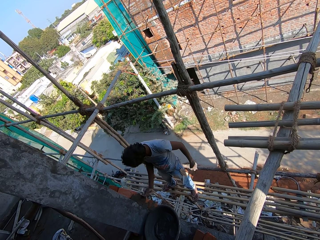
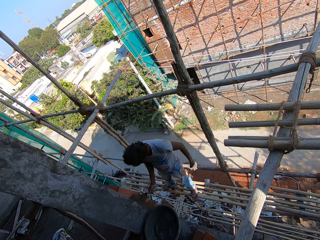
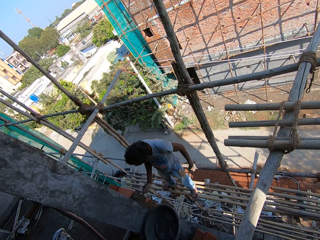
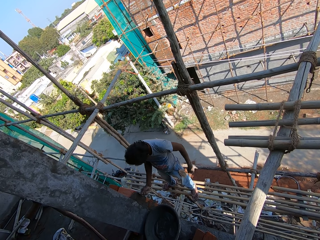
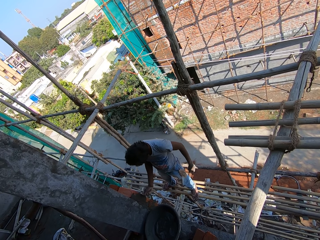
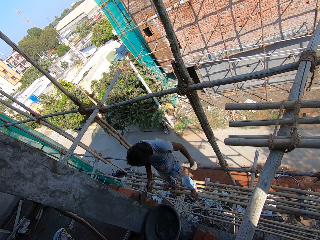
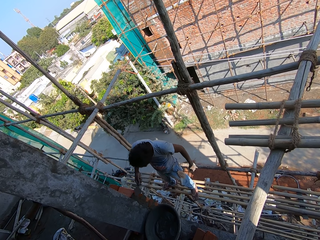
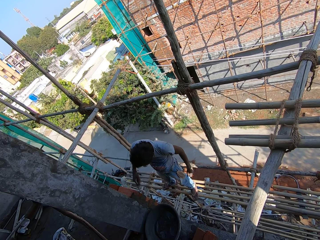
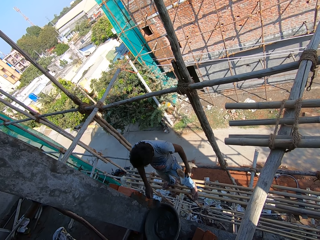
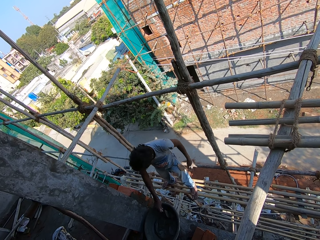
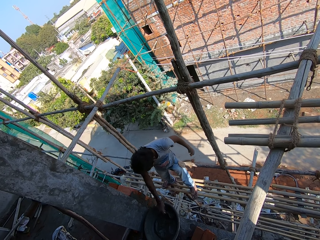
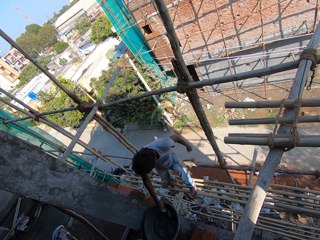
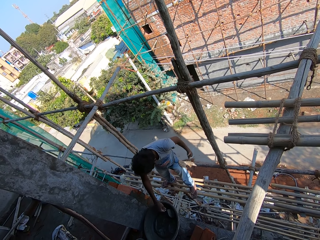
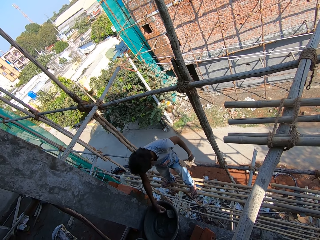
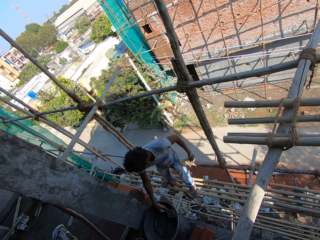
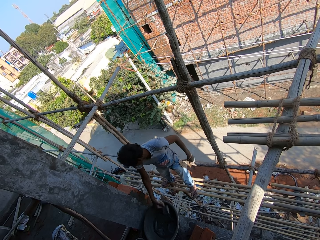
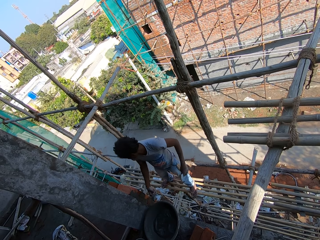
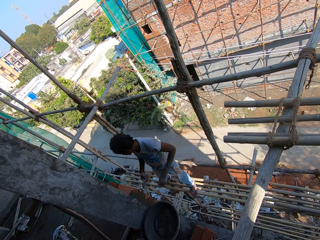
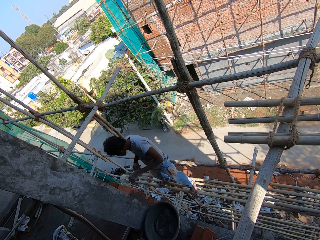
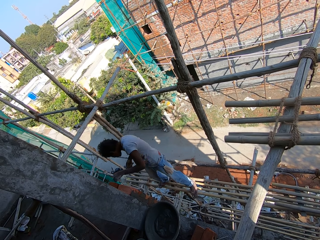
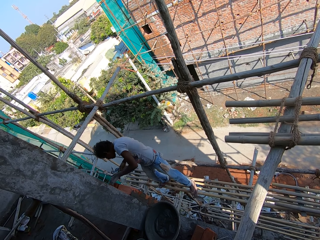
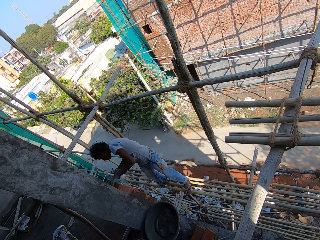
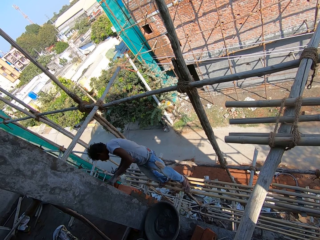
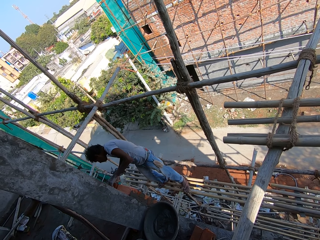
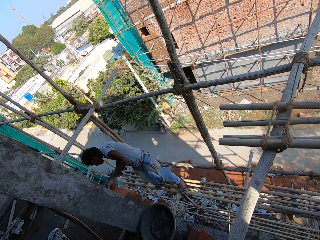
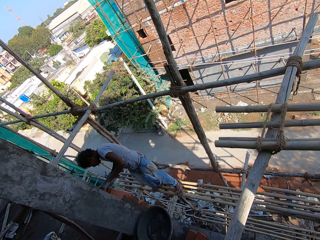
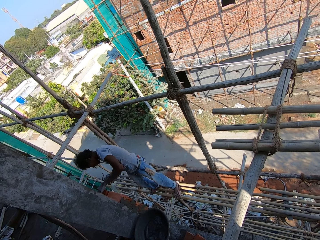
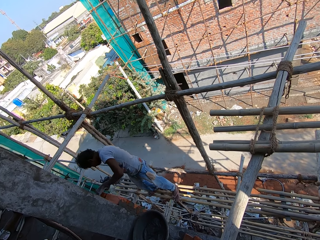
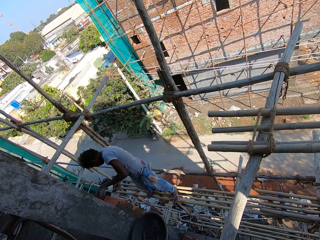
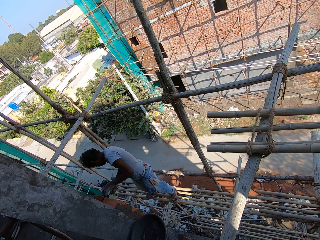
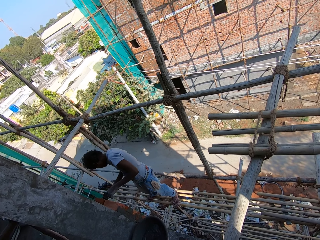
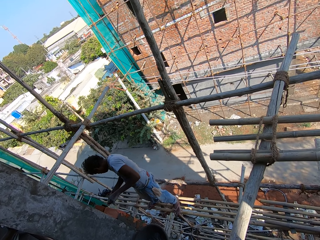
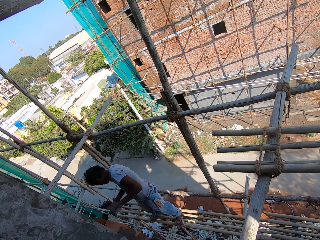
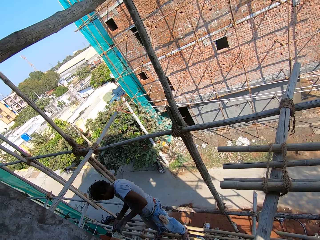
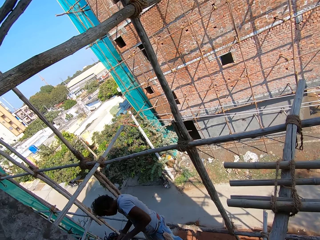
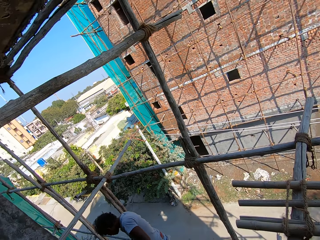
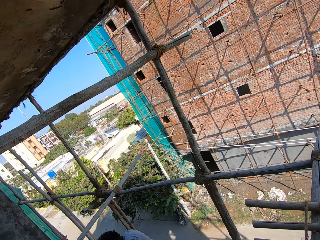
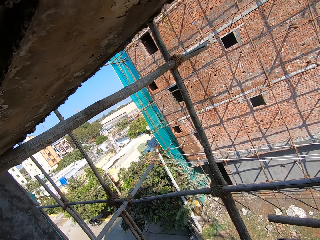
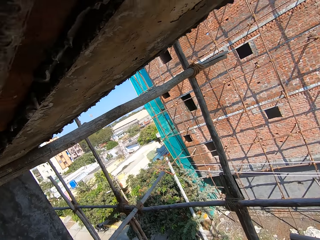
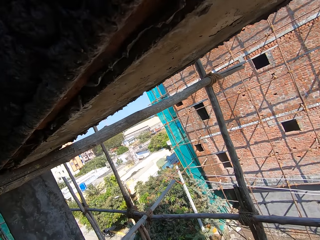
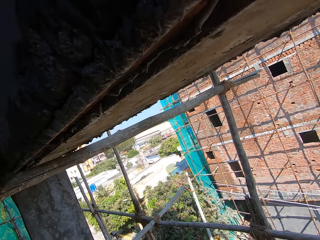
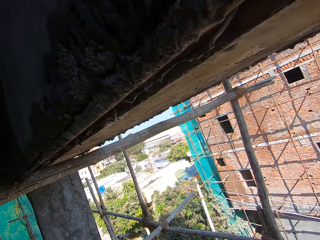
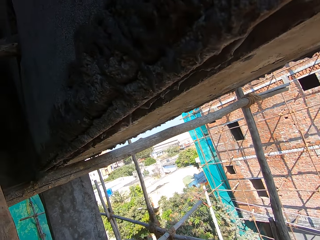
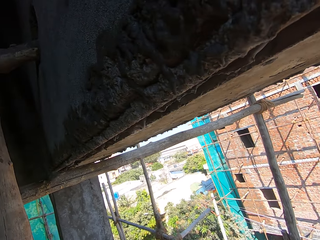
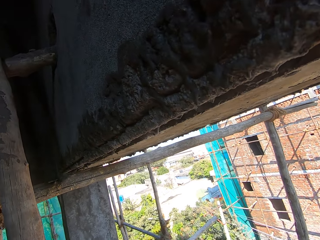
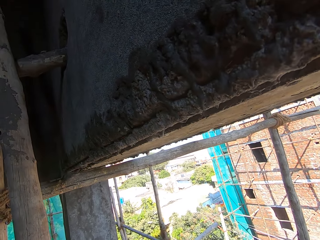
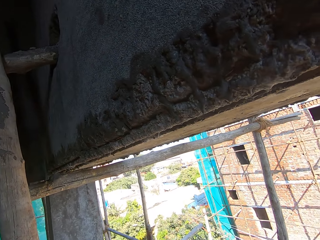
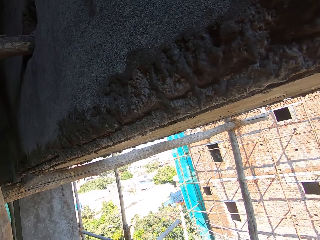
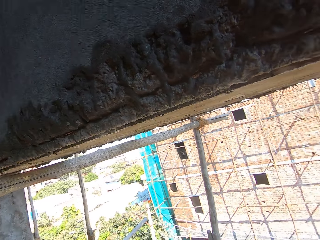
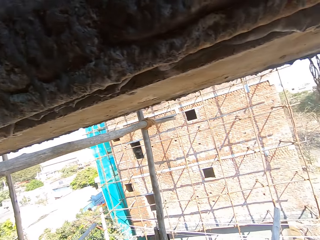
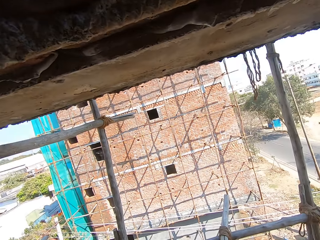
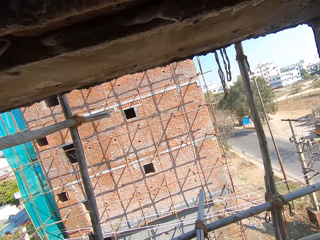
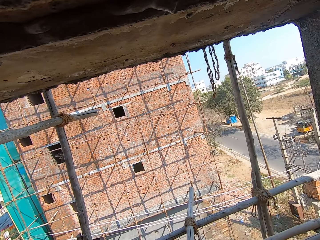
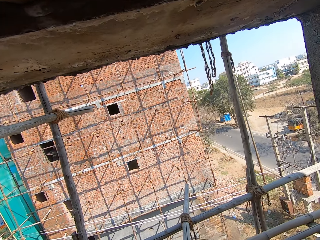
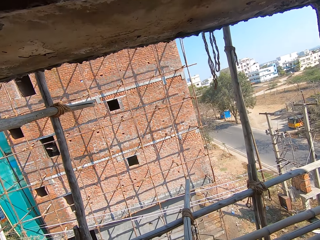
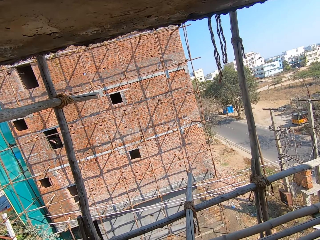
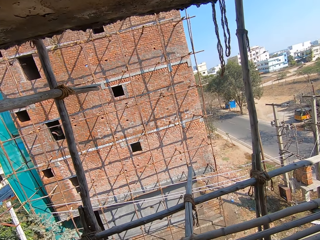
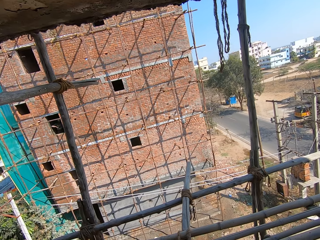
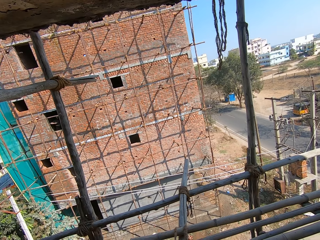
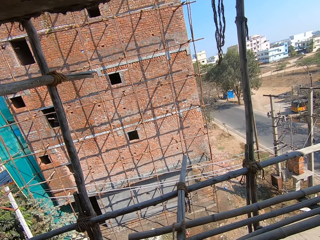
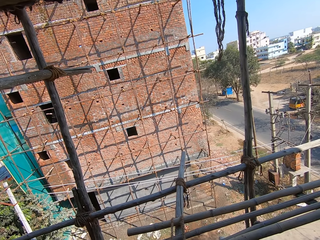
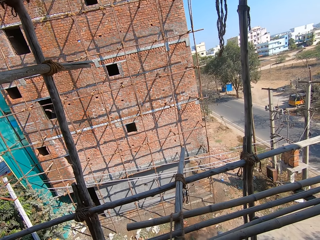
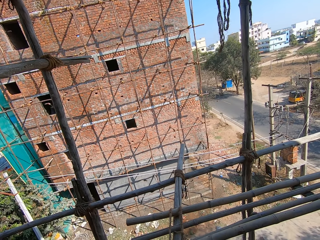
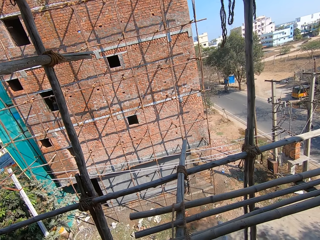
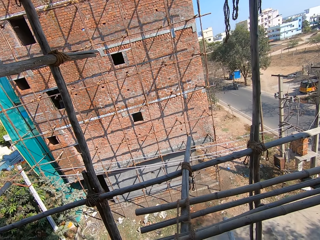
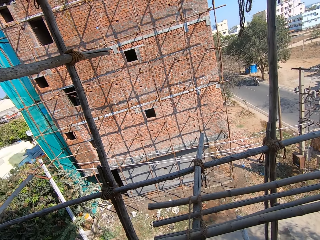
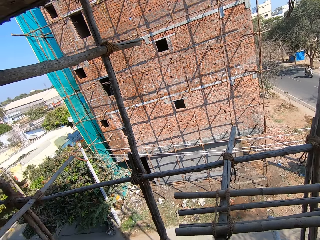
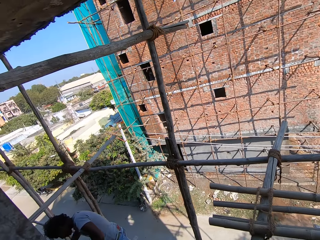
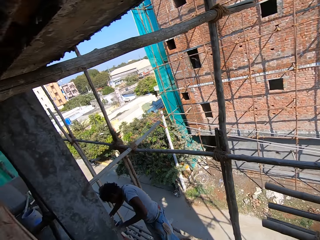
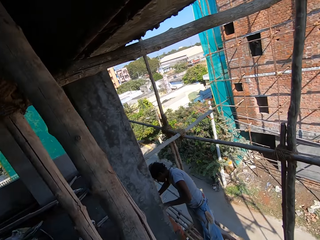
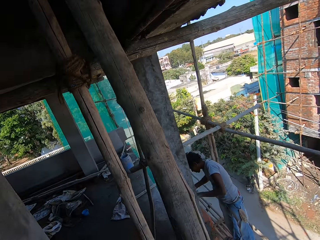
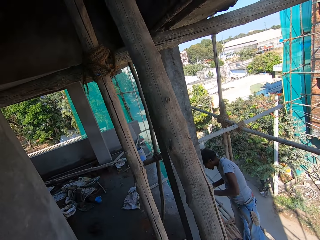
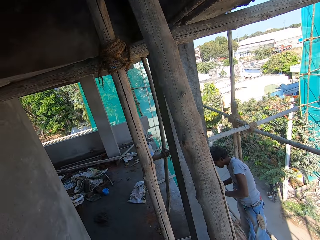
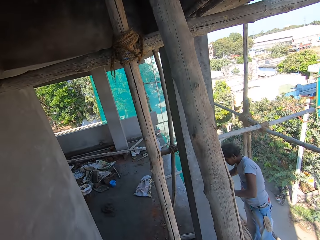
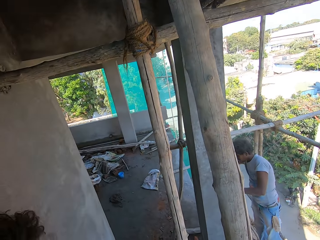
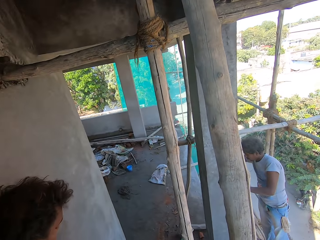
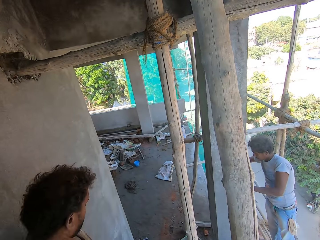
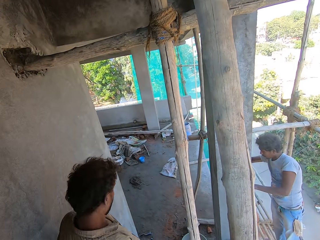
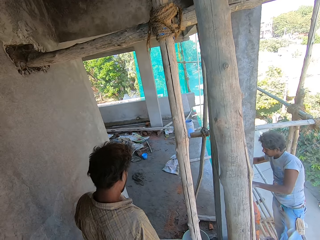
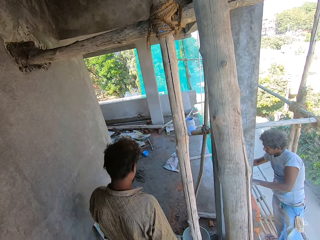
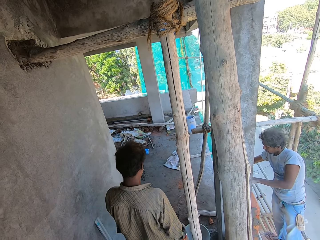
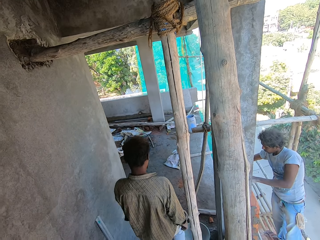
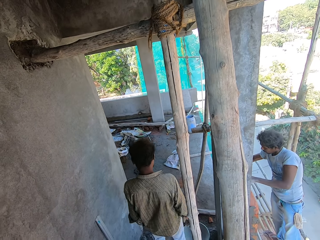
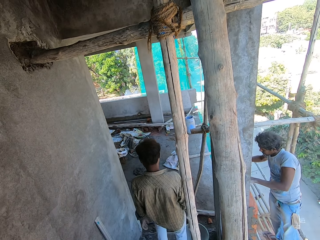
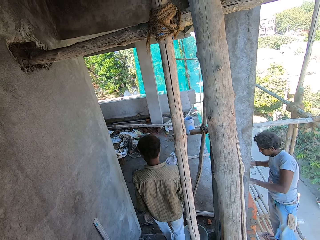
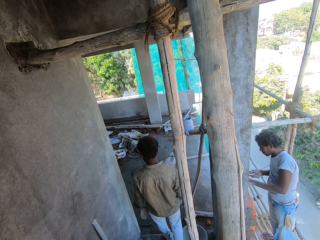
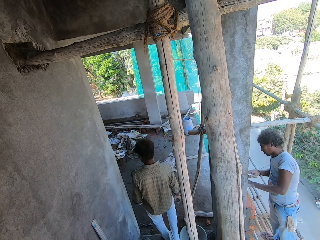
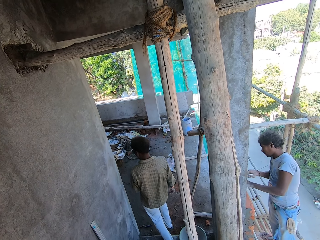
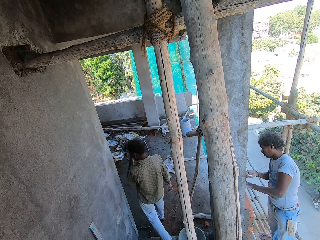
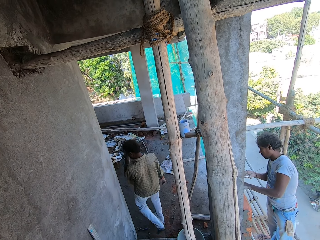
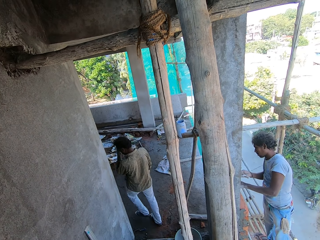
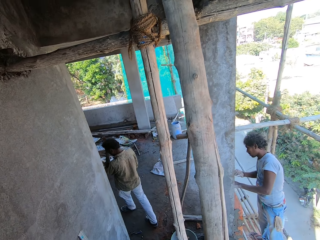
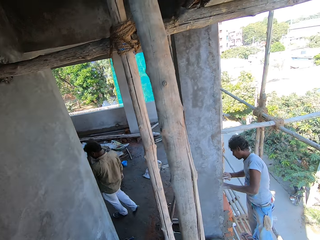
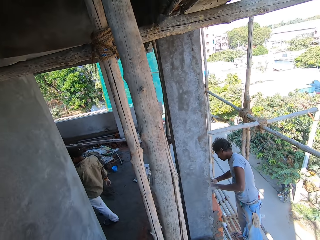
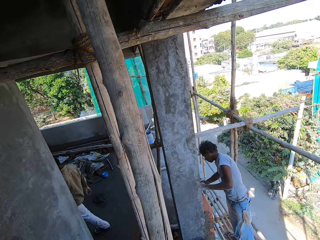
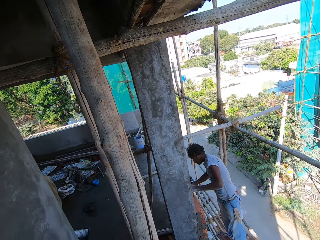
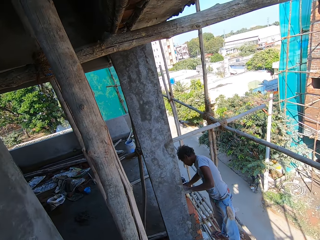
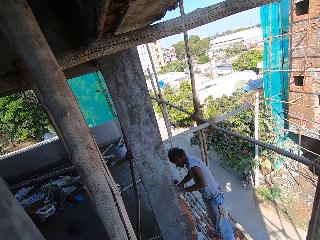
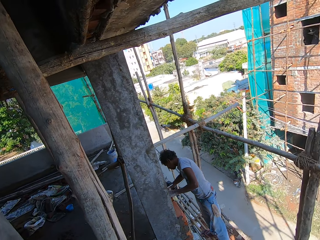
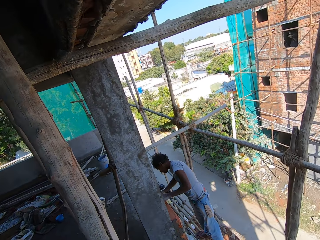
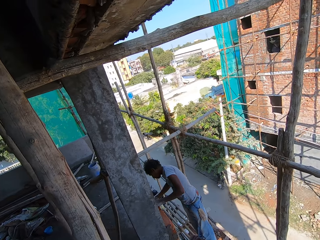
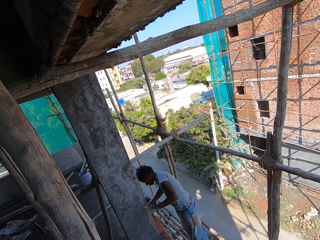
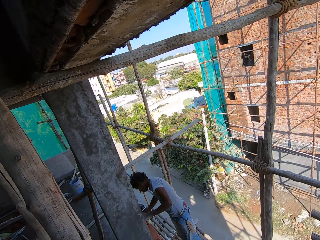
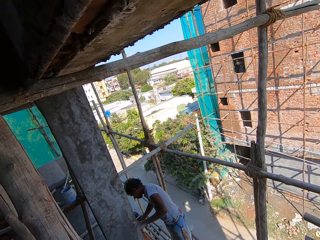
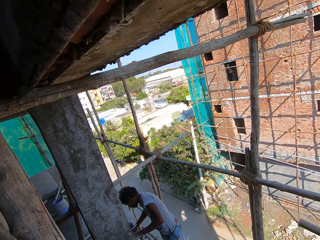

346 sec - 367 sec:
A man scoops cement. The man cements a wall. The camera wearer looks around the area. Another man walks down stairs.
